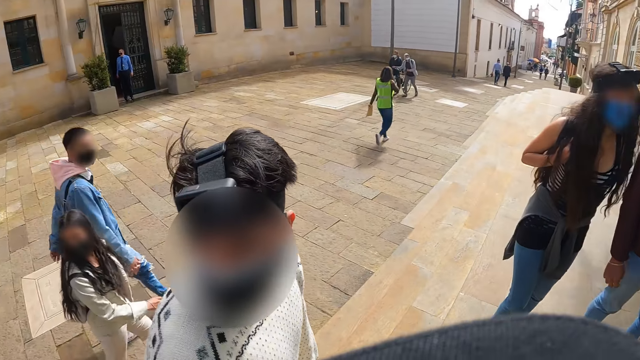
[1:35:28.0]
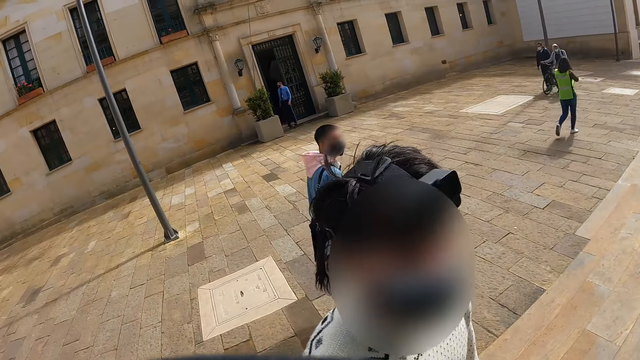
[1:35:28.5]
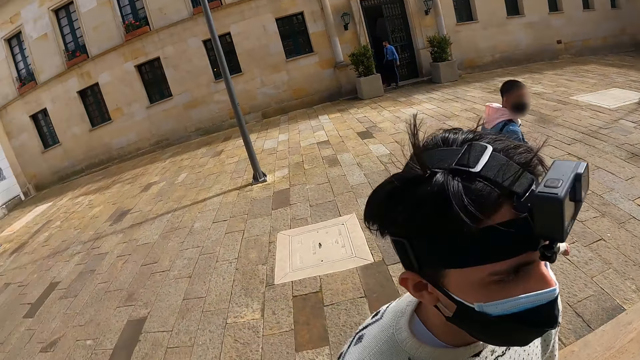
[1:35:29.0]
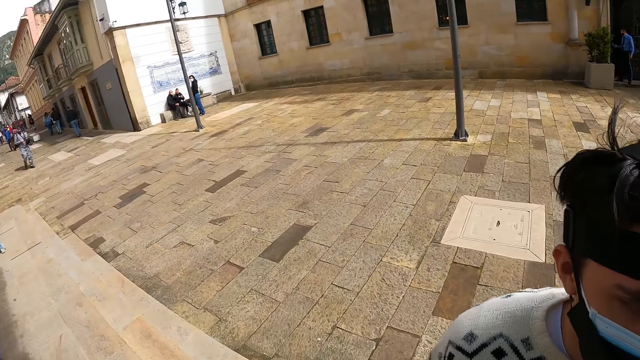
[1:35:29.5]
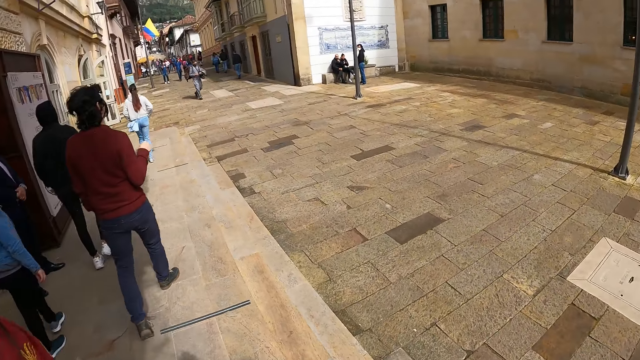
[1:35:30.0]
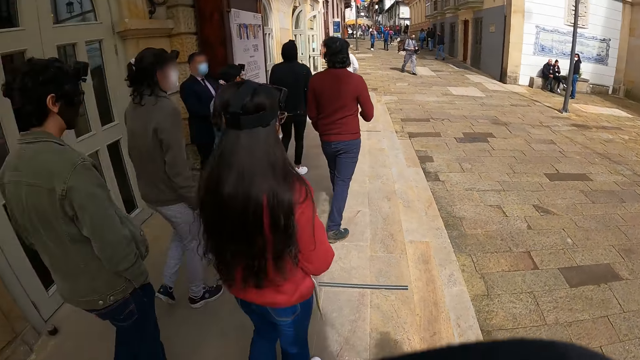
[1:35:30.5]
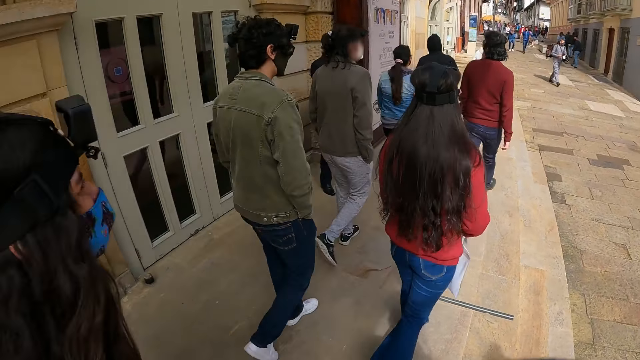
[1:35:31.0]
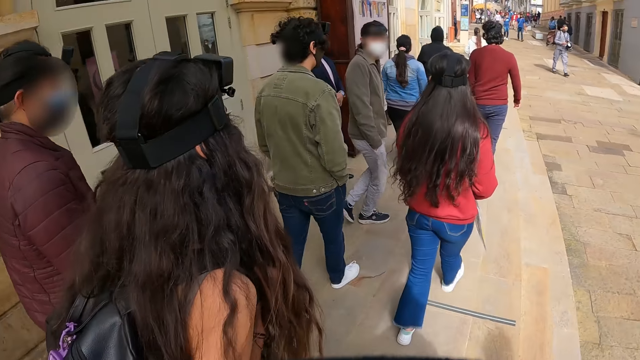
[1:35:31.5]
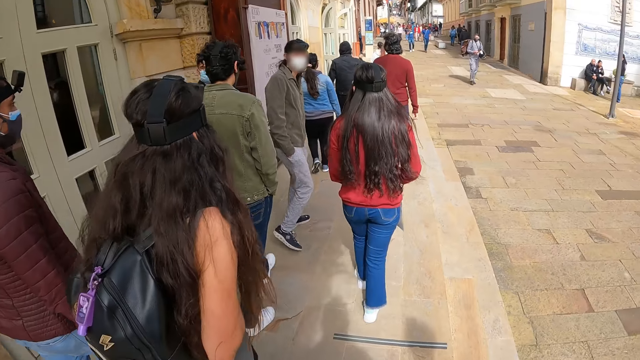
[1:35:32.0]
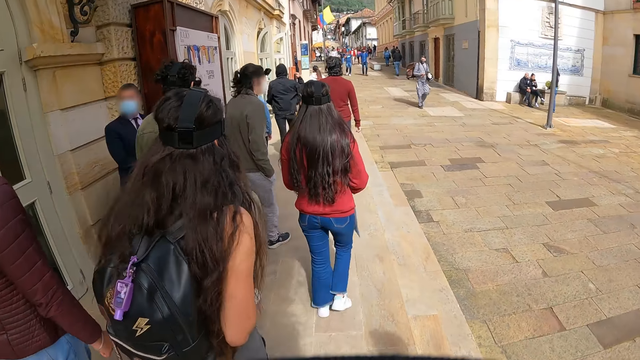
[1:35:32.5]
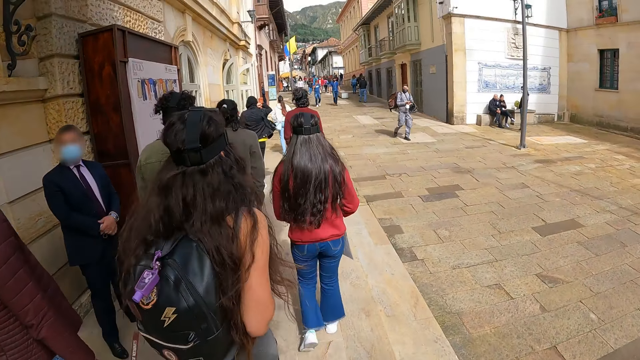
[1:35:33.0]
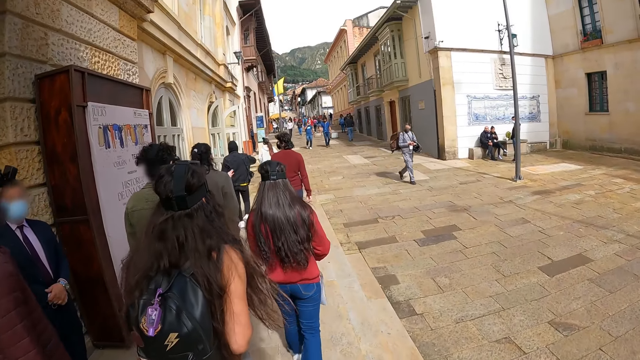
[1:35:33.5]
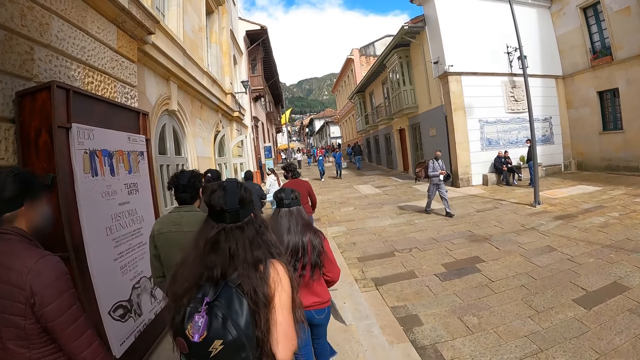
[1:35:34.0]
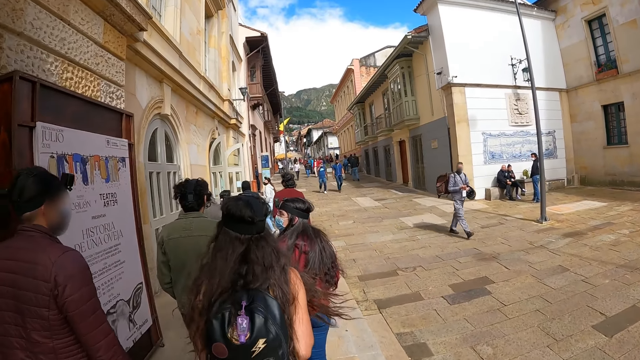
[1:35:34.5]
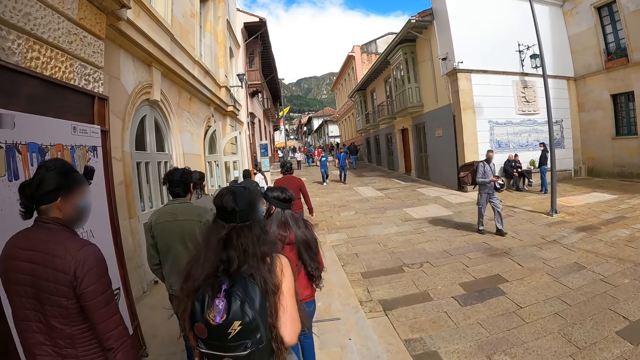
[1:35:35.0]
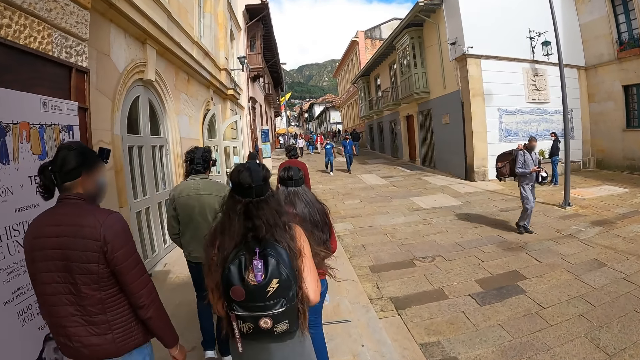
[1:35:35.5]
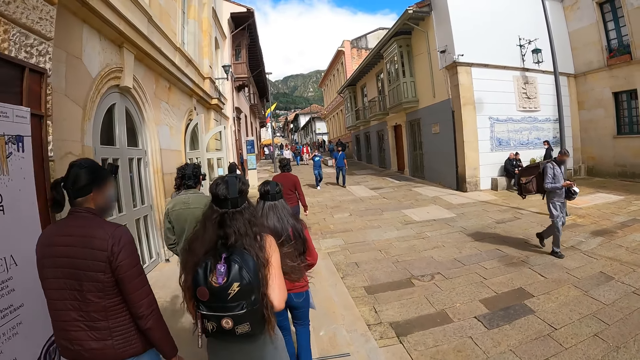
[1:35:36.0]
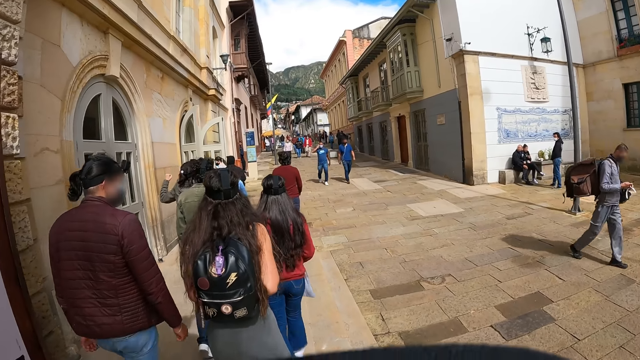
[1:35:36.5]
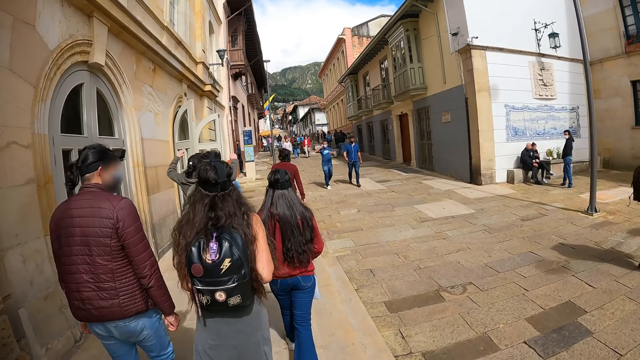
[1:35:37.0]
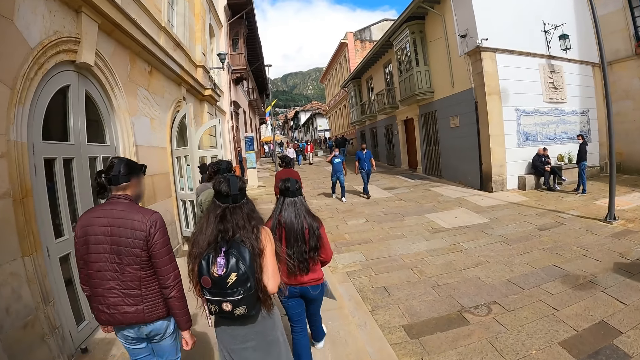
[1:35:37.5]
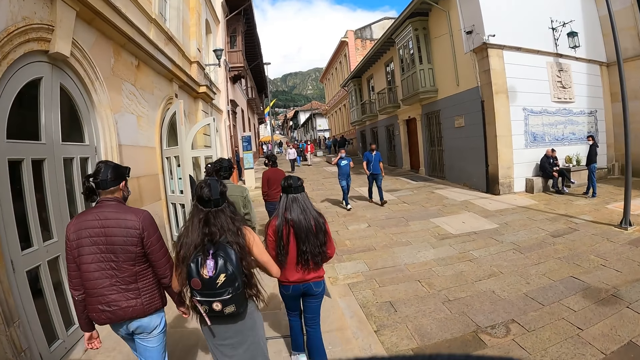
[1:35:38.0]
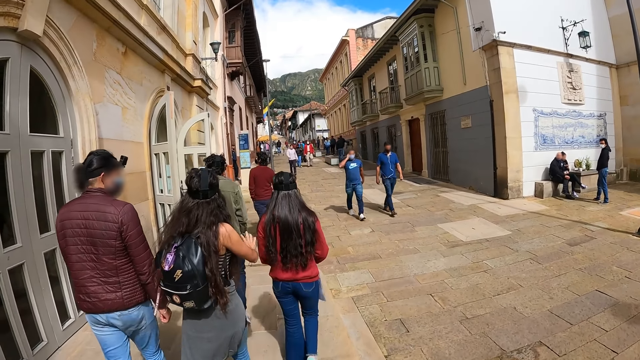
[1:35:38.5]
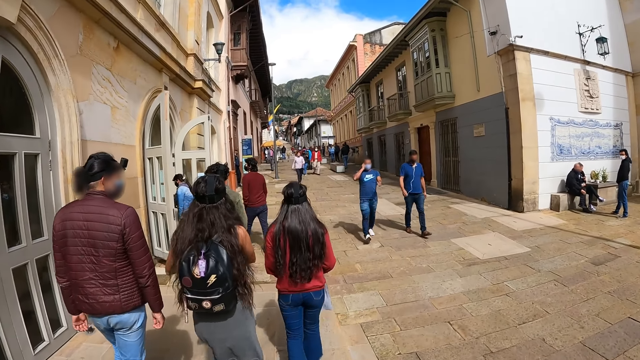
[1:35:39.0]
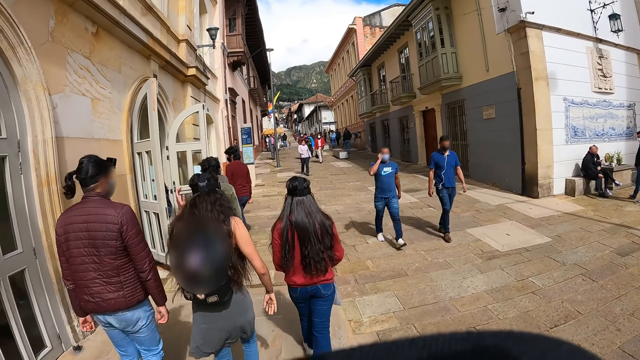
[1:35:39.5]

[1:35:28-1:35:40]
The camera wearer looks at a person. They look behind. They look at the crowd. They walk behind the crowd.

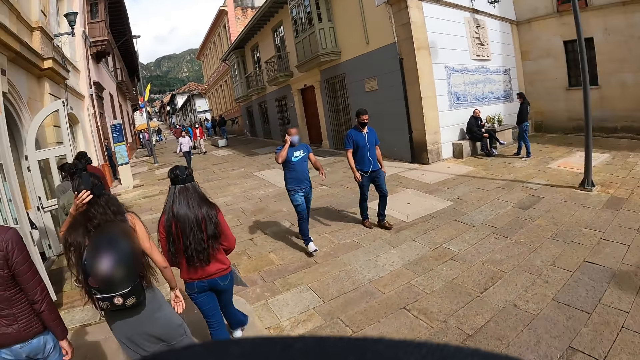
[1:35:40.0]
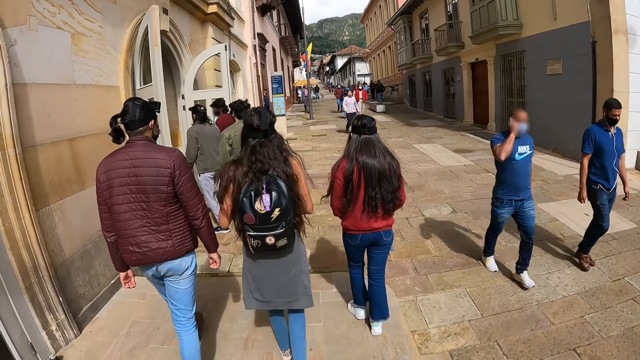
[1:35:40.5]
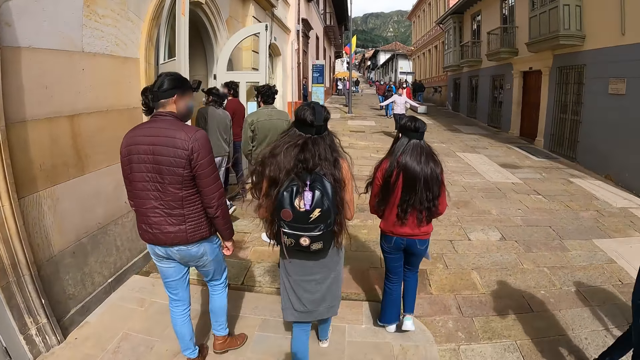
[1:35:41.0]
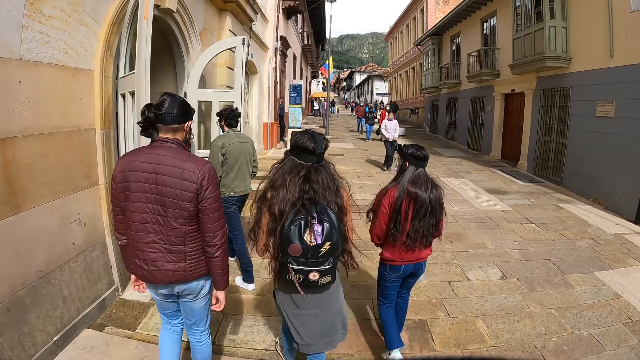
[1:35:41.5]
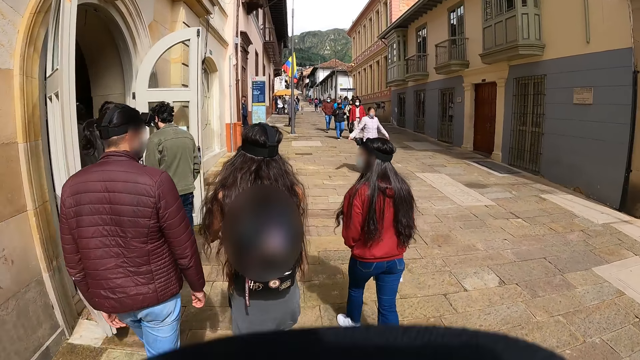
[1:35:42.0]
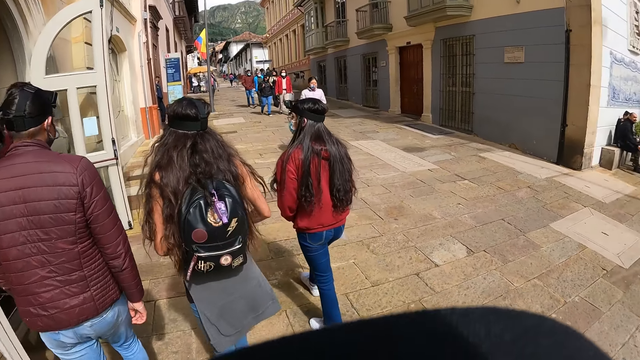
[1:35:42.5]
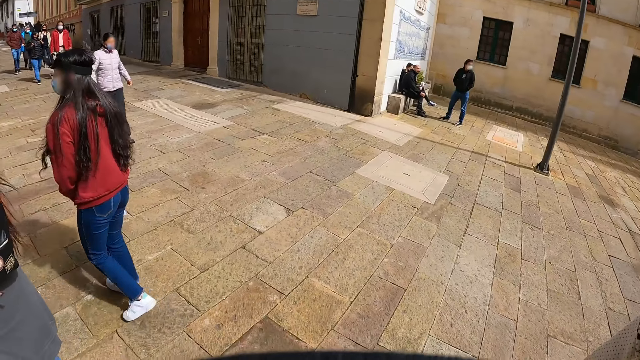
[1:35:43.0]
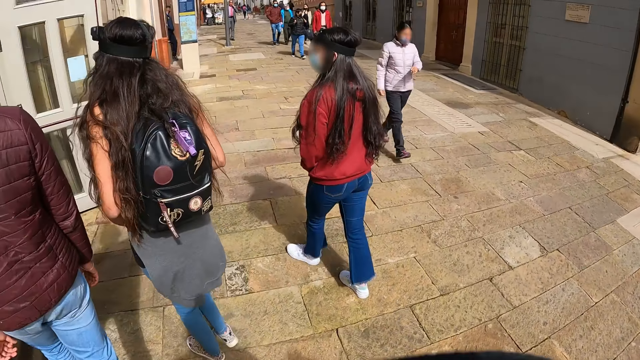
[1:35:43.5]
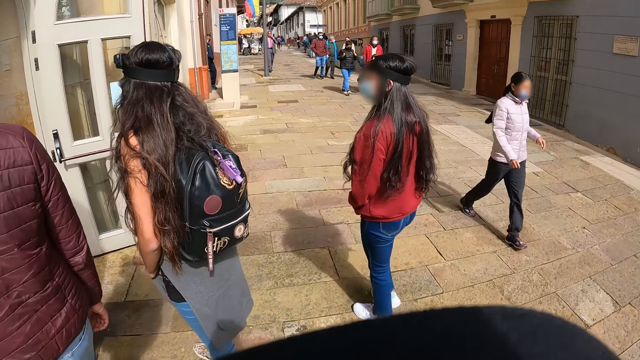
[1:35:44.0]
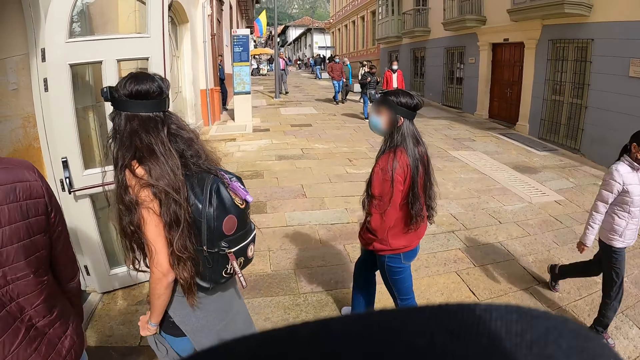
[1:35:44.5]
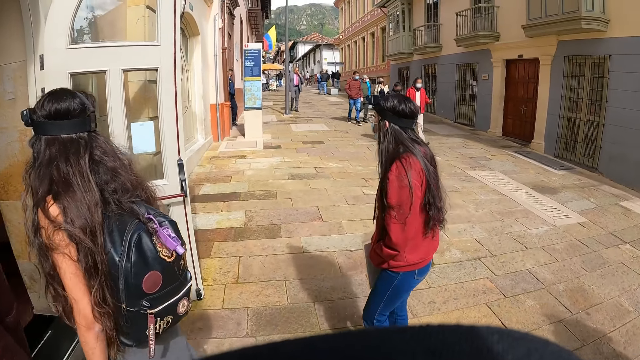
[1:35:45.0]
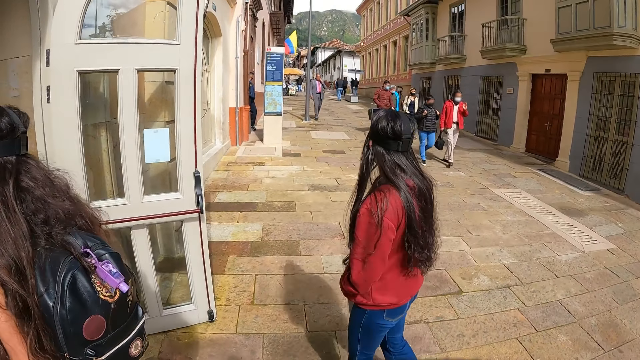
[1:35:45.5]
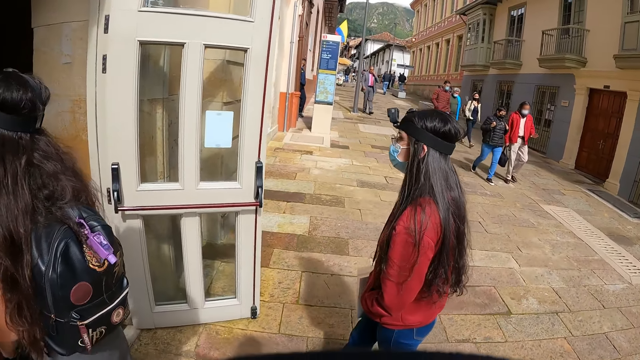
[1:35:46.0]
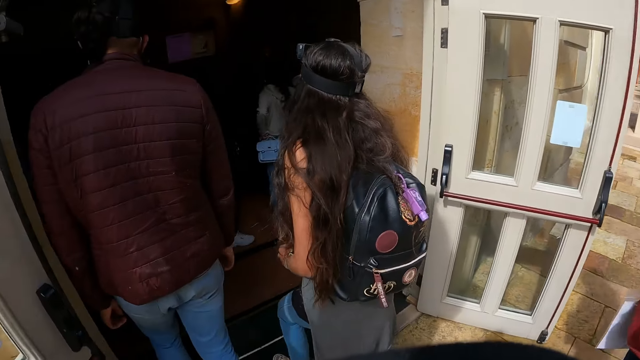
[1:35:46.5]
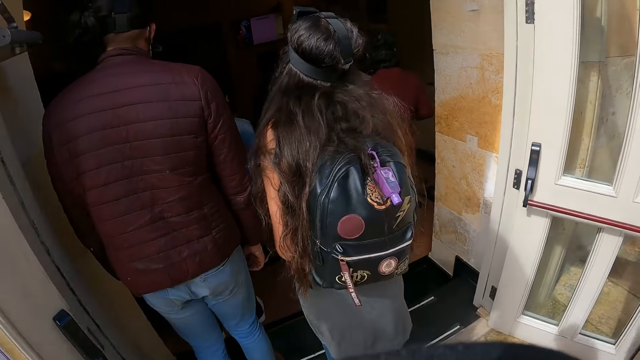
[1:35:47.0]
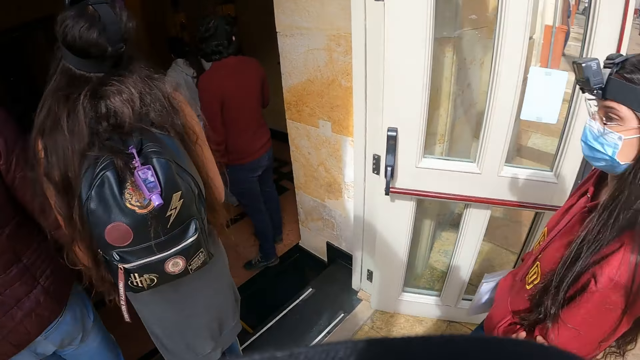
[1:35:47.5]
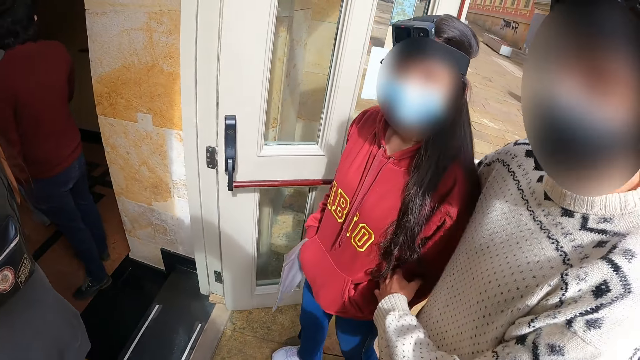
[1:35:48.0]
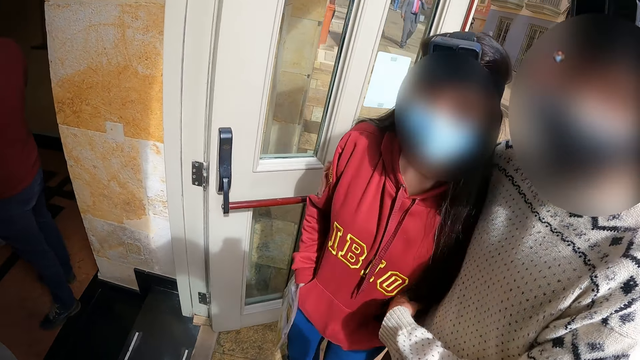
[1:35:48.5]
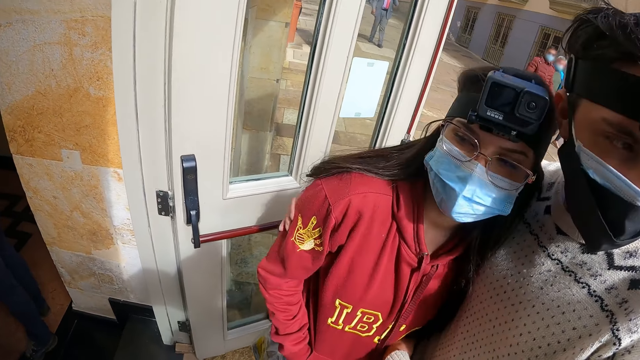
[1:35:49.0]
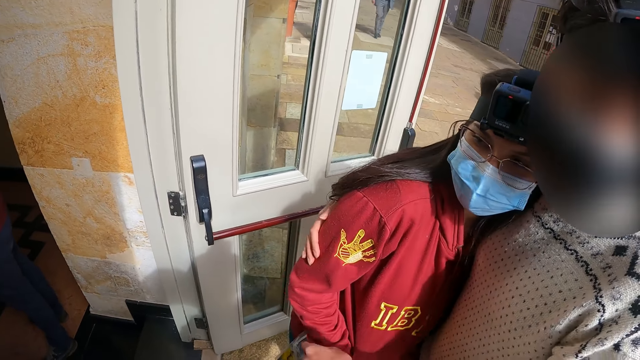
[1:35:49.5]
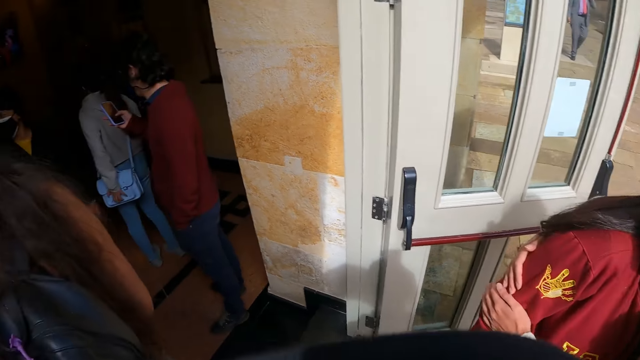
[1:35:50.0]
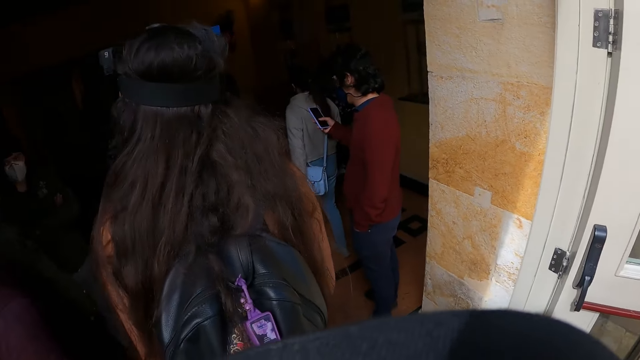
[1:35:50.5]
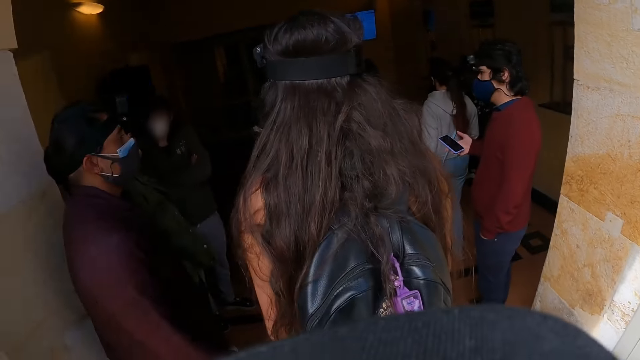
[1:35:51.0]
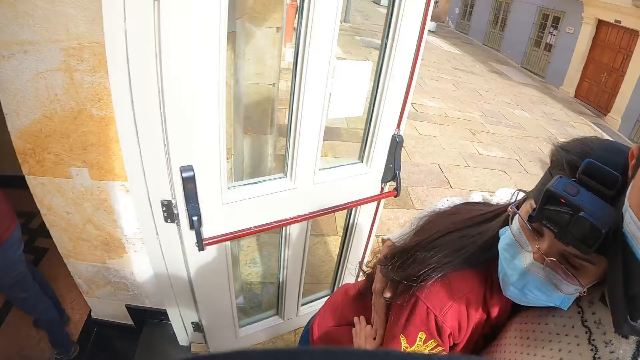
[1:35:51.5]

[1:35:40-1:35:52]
The camera wearer looks around. A person hugs another person. The camera wearer stands at the door and looks at the crowd. They look at the crowd in the room.
